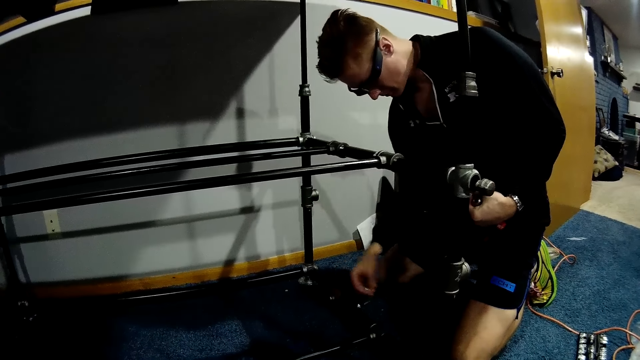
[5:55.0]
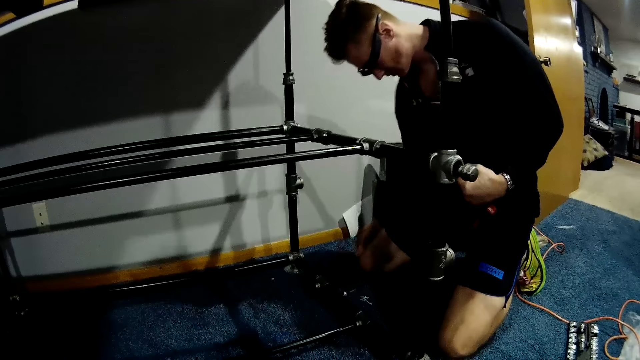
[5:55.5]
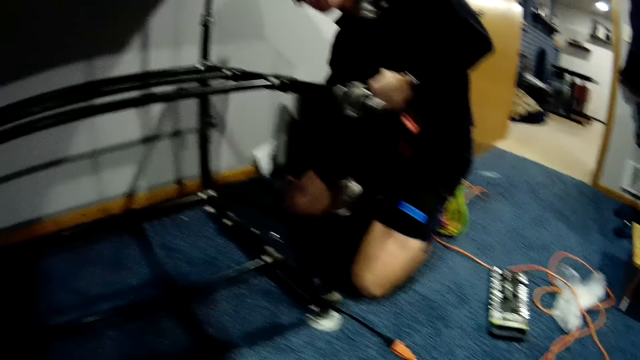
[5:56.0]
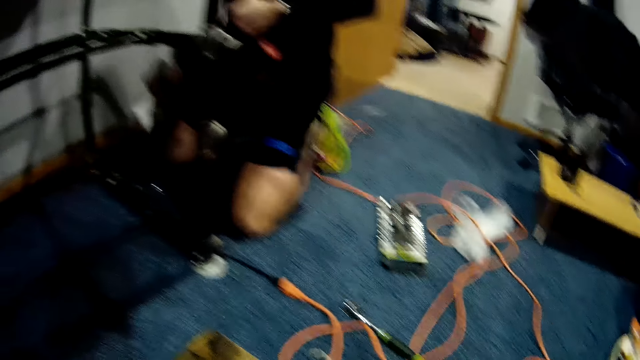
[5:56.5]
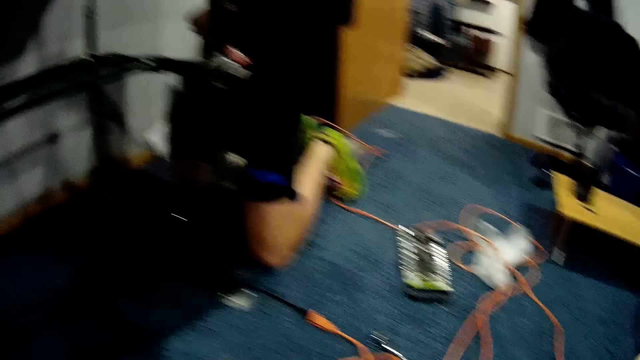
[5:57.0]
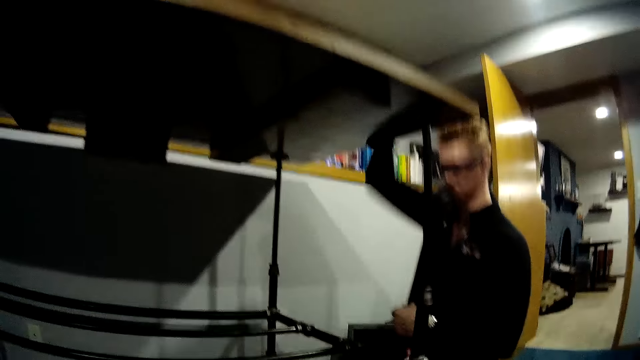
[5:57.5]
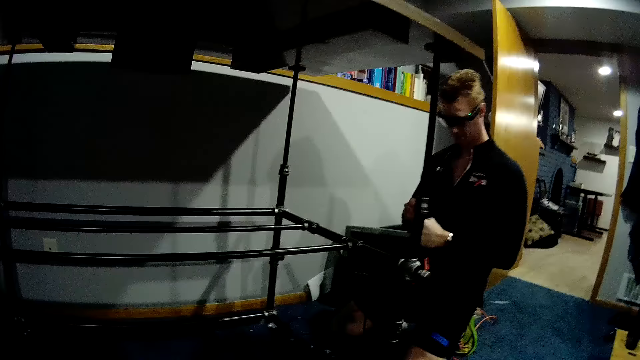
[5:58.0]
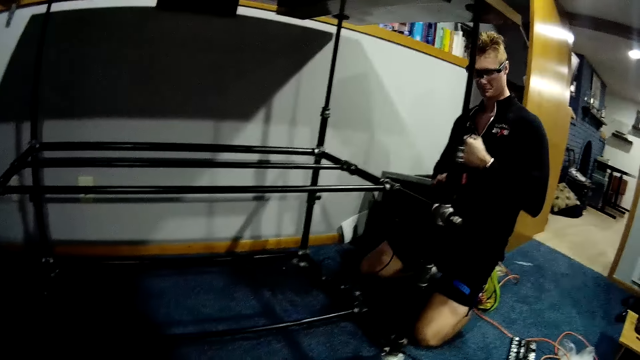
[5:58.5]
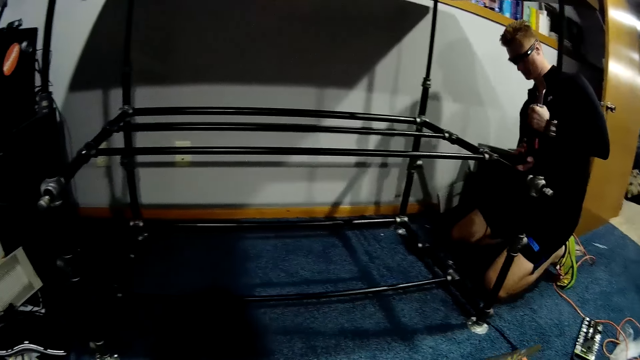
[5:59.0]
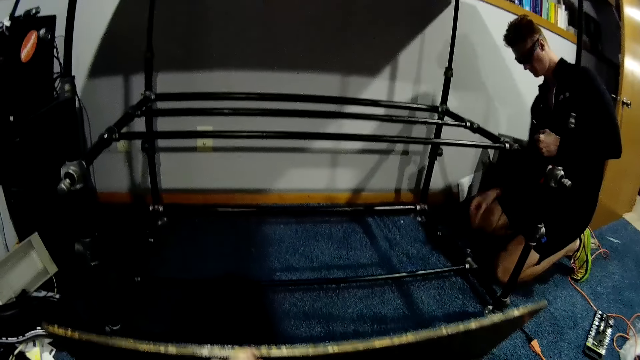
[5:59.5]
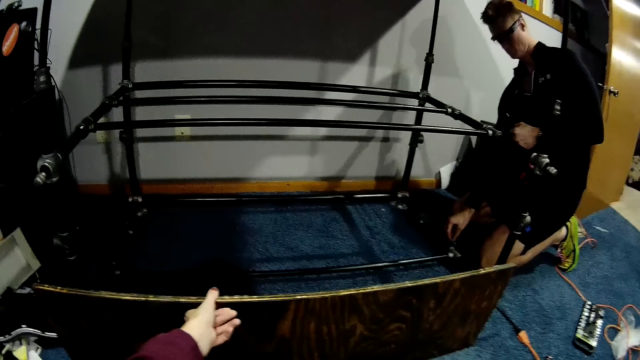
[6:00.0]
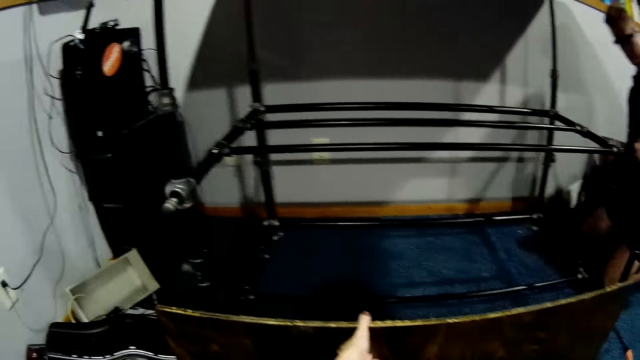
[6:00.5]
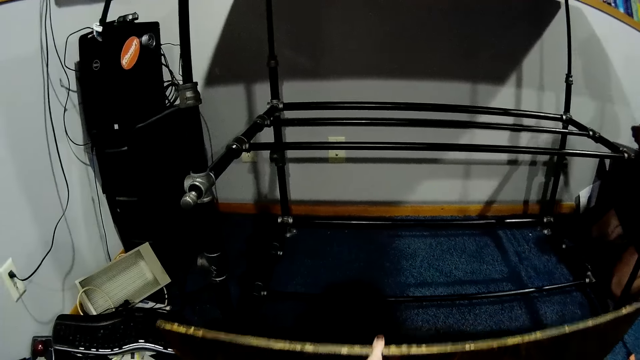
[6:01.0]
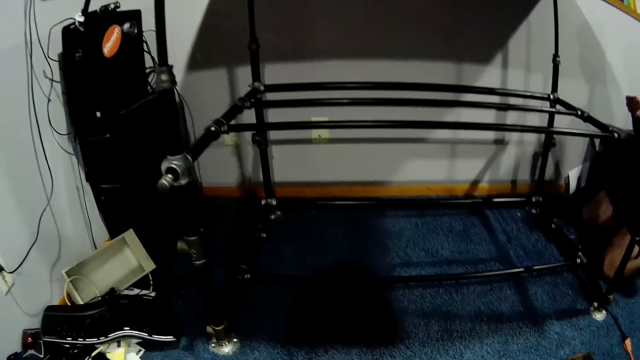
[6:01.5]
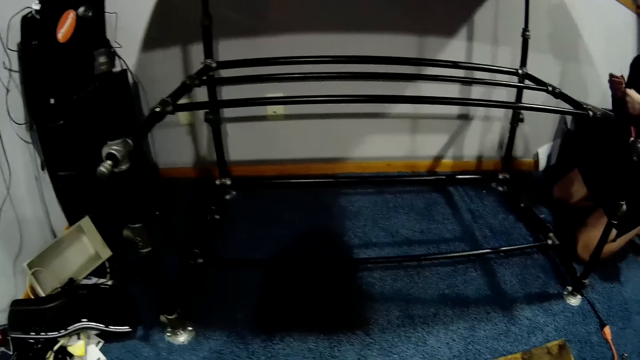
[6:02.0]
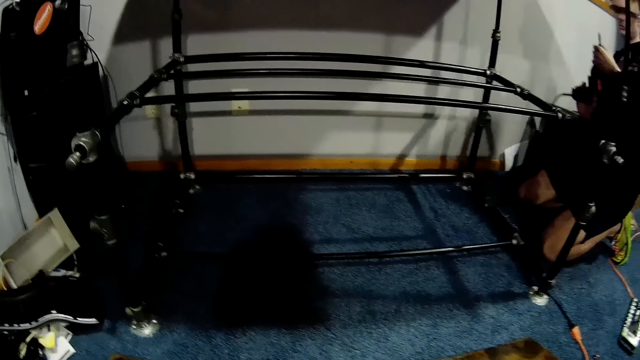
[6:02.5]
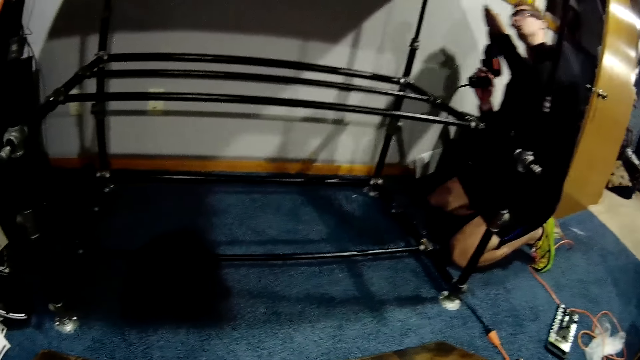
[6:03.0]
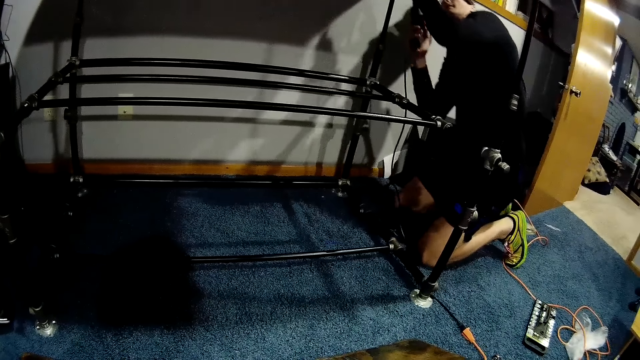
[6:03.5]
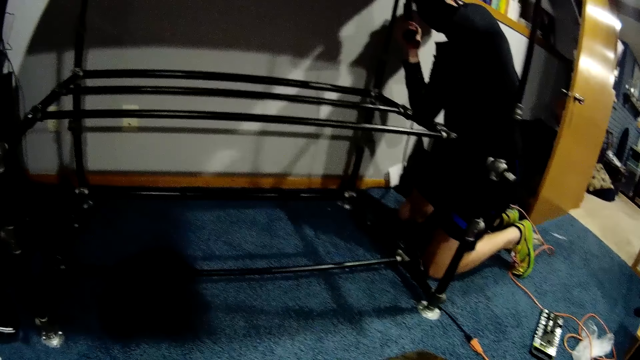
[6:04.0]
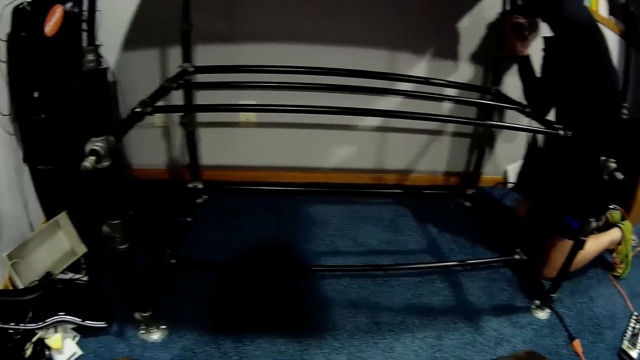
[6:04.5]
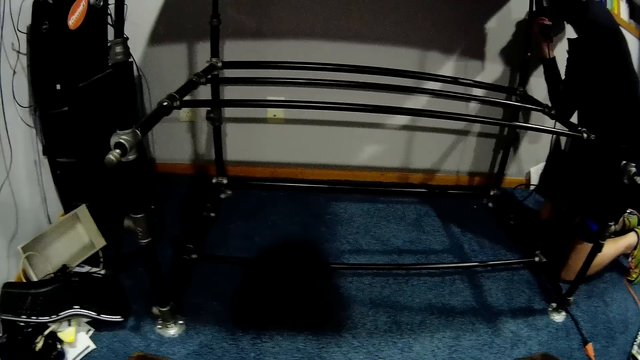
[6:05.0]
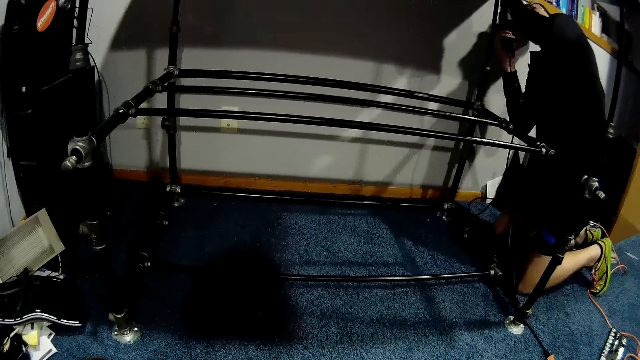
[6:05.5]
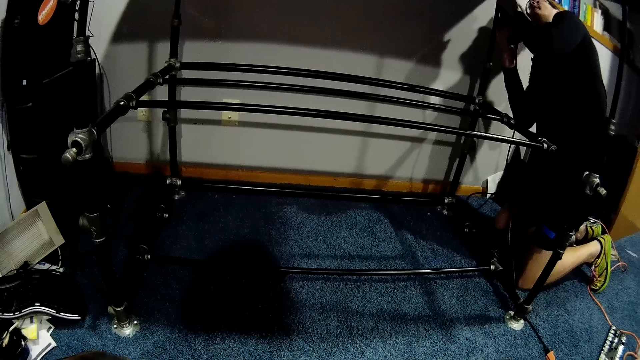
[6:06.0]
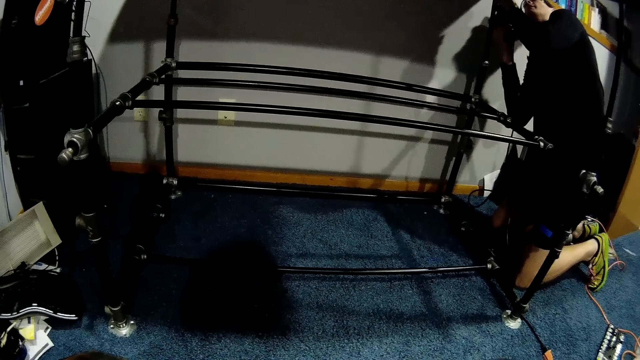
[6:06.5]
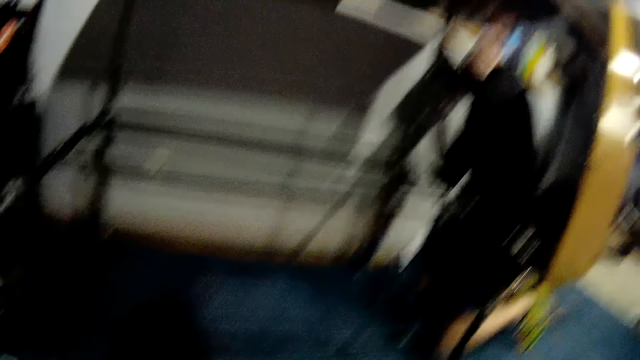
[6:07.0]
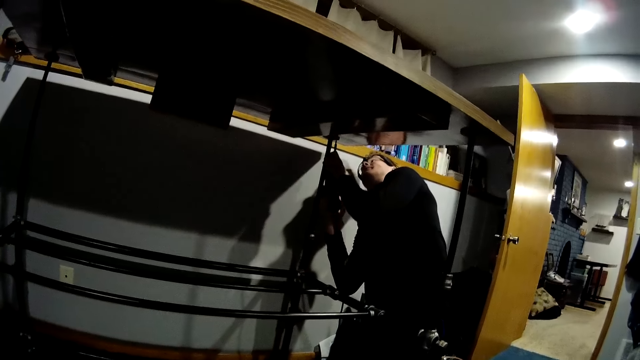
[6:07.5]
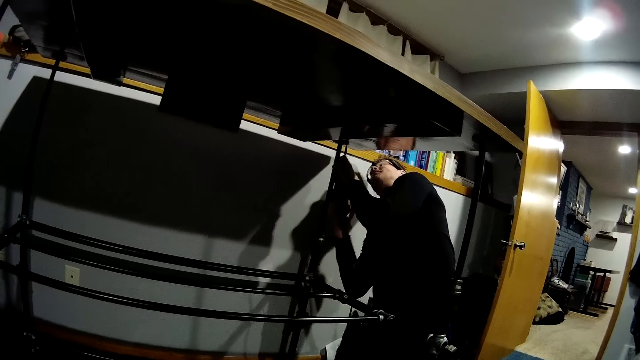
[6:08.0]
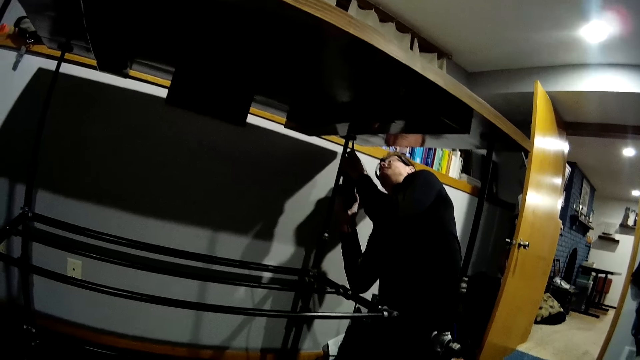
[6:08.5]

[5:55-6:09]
The man picks up a polythene bag from the floor and drops the polythene bag on the table. The camera wearer raises the piece of wood from the floor with her left hand. The man picks up a screw from the floor. The man fixes the screw to the drilling machine. The camera wearer interacts with the man. The man places the drilling machine underneath the table and drills the screw to the table with the drilling machine.

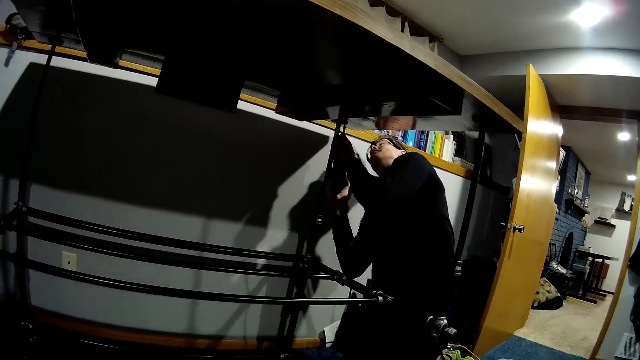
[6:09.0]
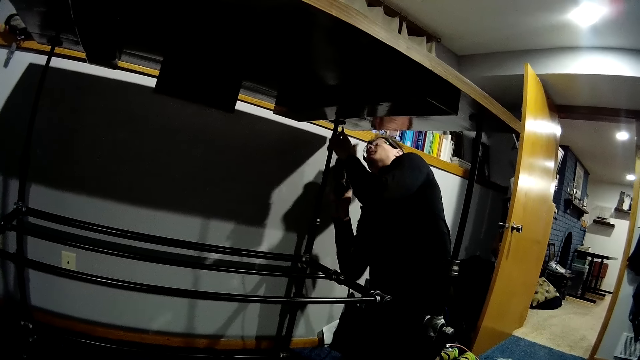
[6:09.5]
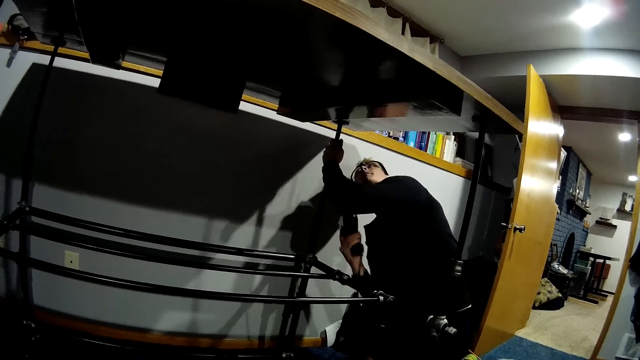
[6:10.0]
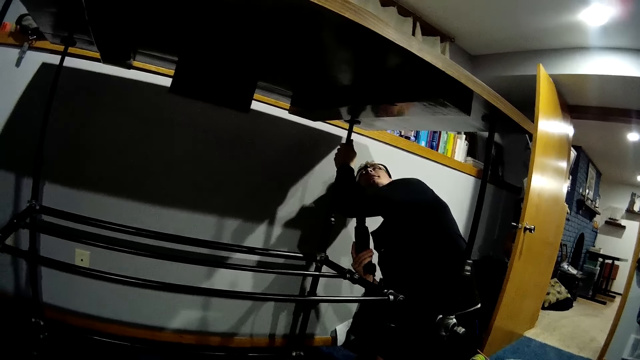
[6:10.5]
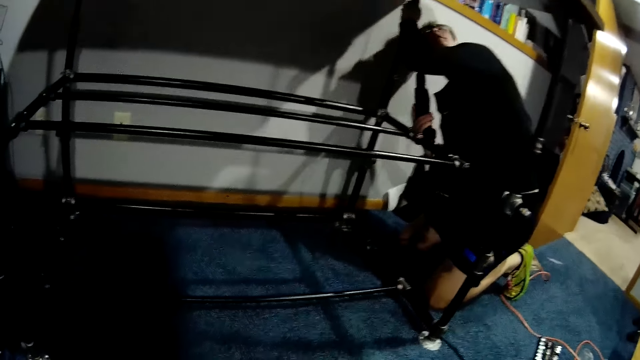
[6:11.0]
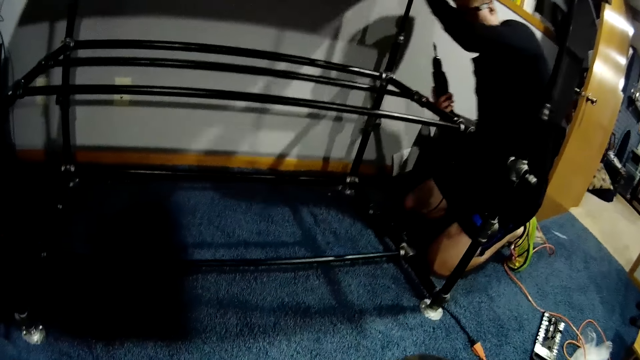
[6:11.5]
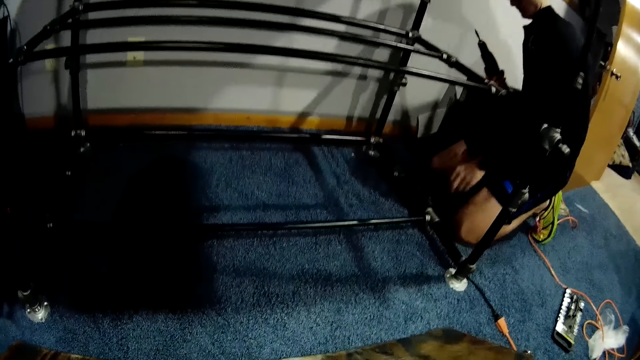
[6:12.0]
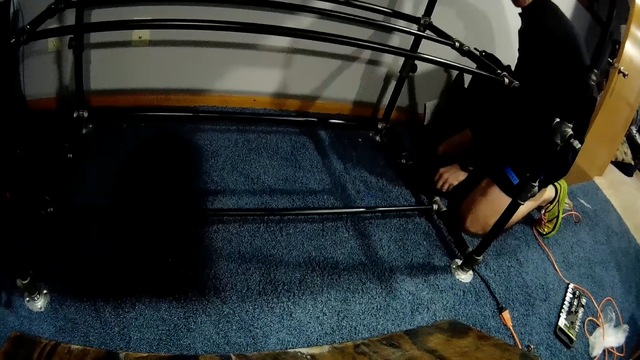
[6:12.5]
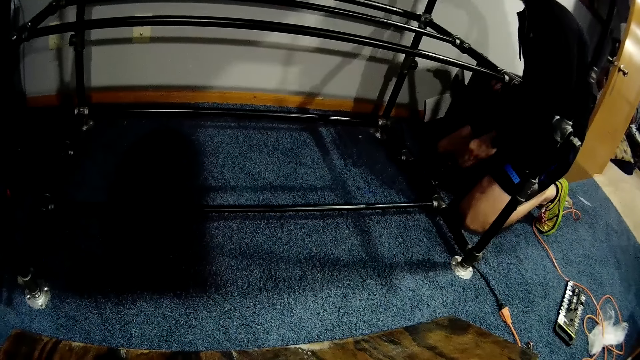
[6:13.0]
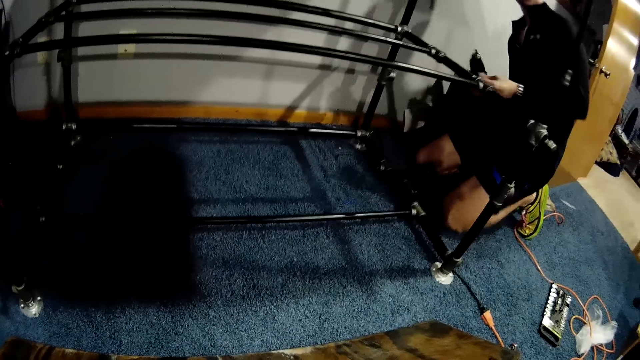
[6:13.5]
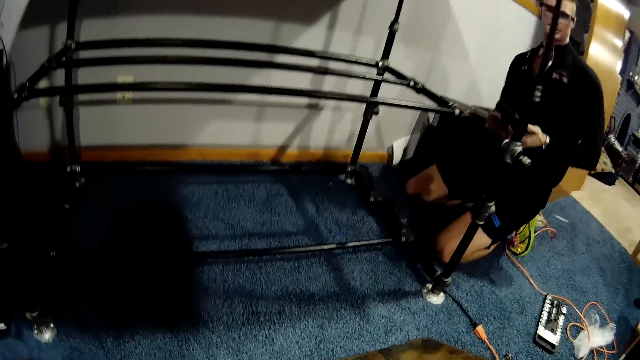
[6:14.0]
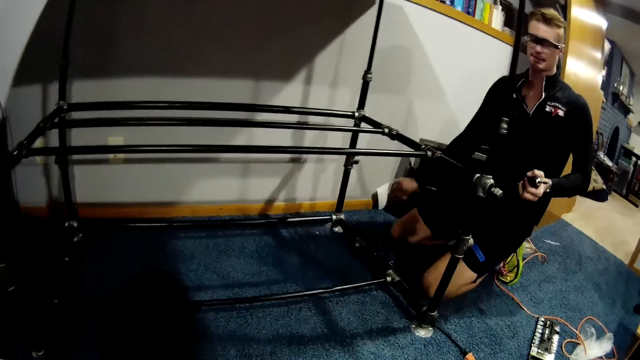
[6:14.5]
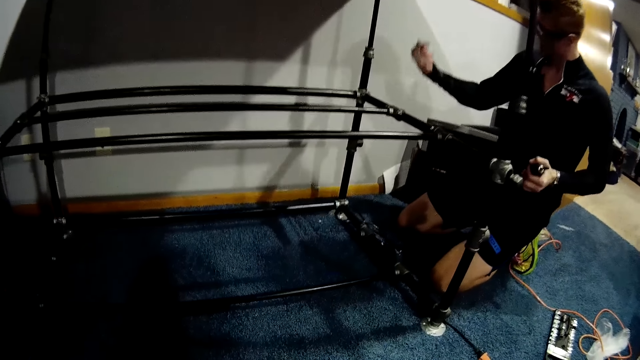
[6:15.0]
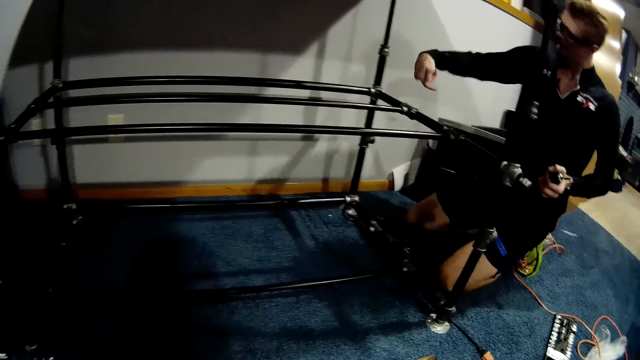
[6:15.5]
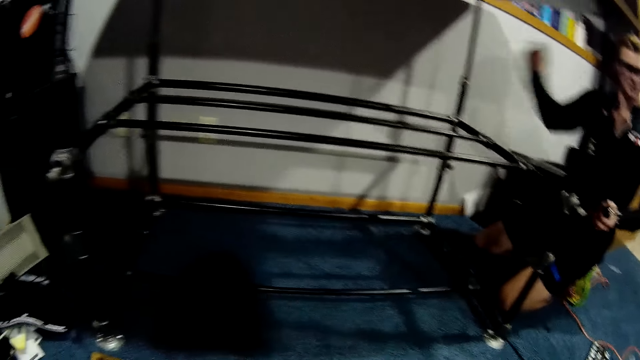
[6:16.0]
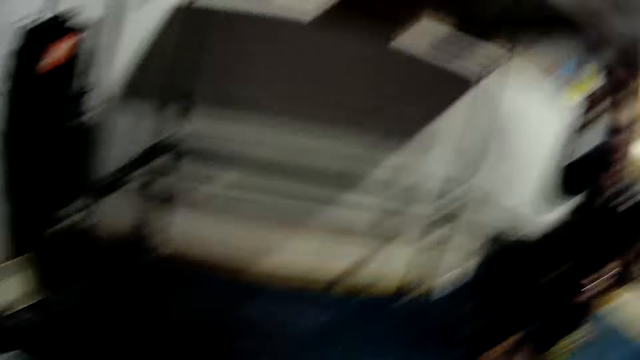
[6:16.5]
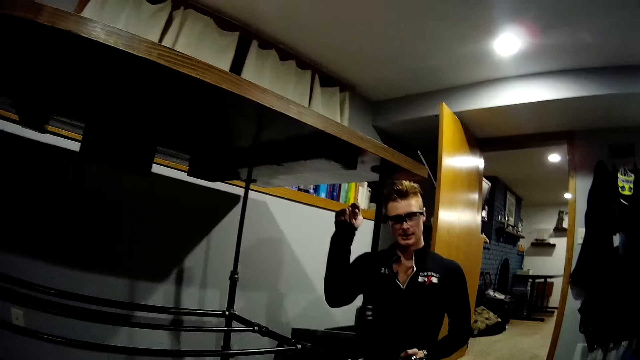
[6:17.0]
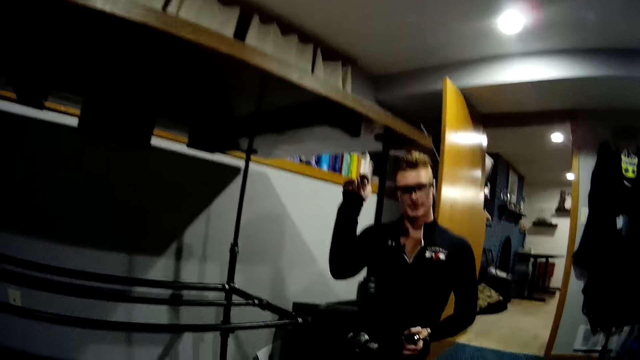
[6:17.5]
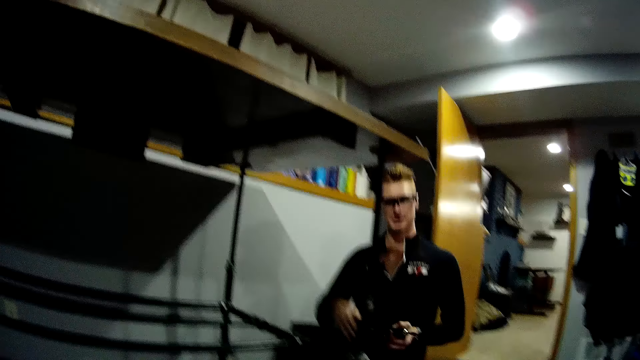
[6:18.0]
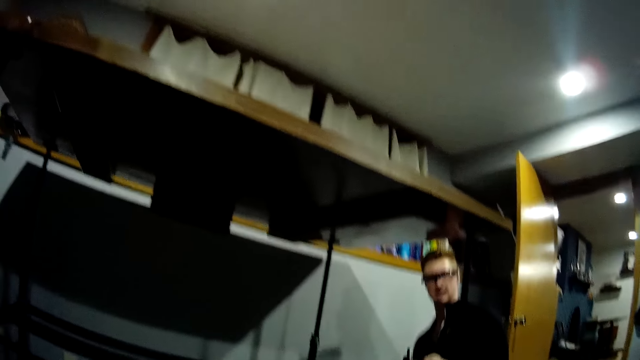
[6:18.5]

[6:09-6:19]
The man removes the drilling machine from the table. The man kneels on the floor. The man picks up another screw from the floor. The man passes the drilling machine to his left hand and gesticulates with his right hand.
